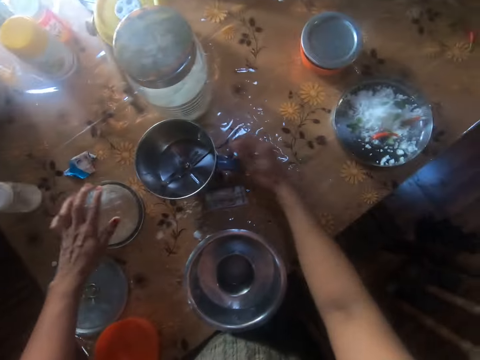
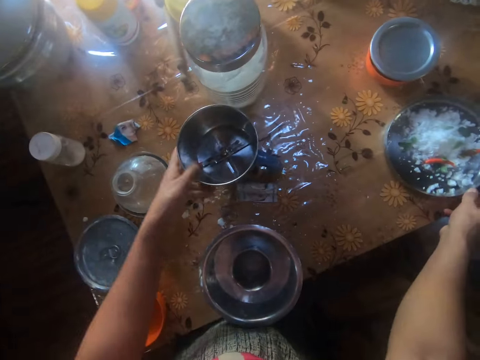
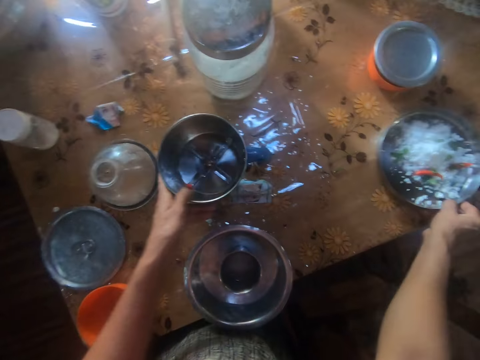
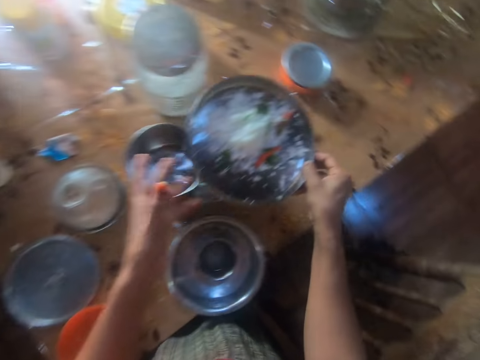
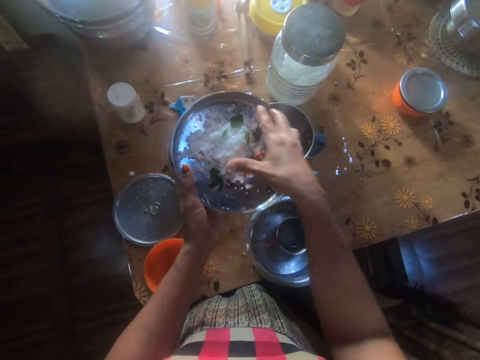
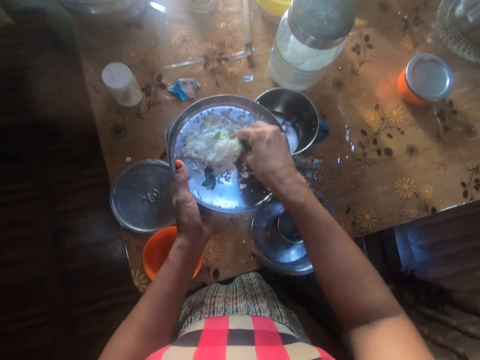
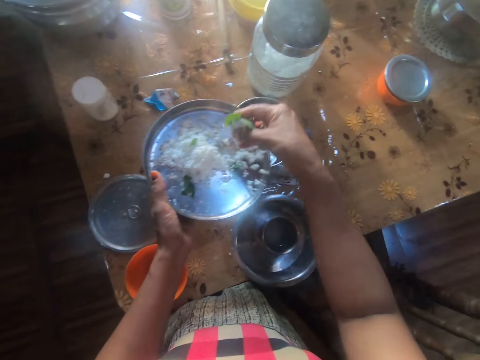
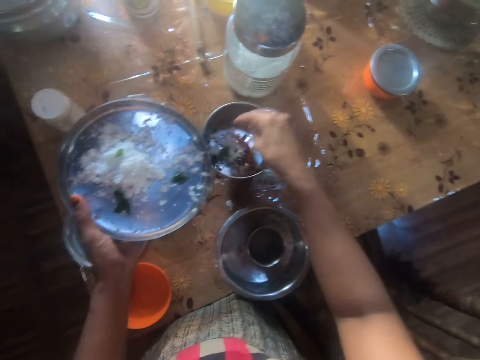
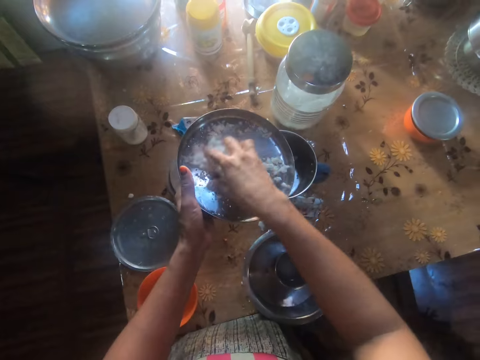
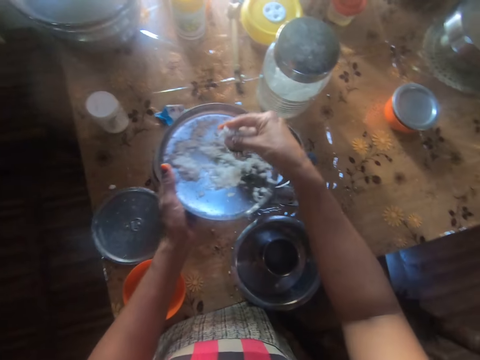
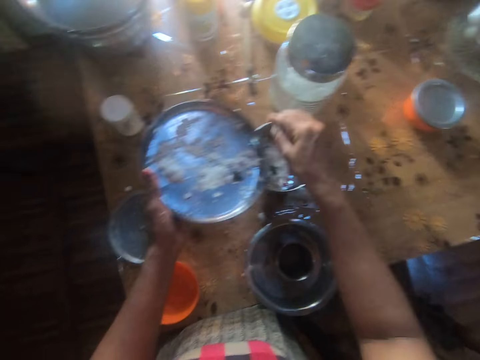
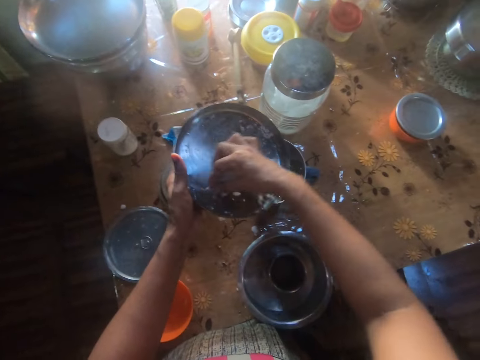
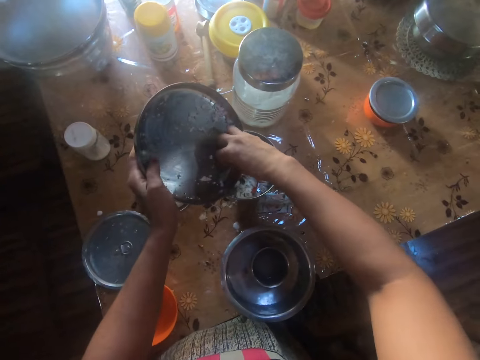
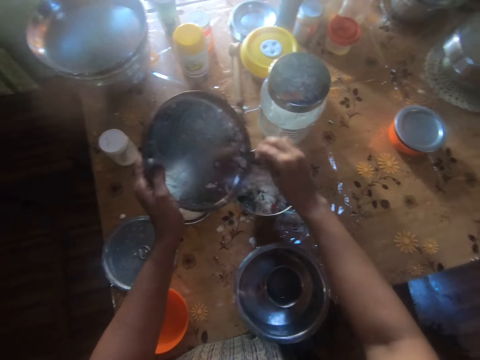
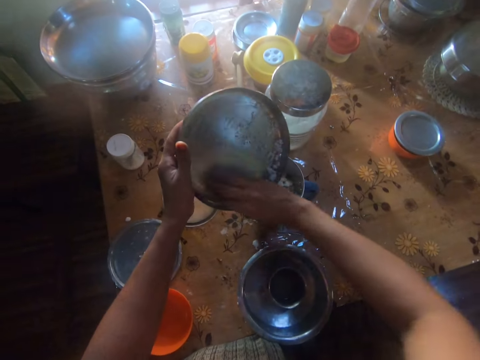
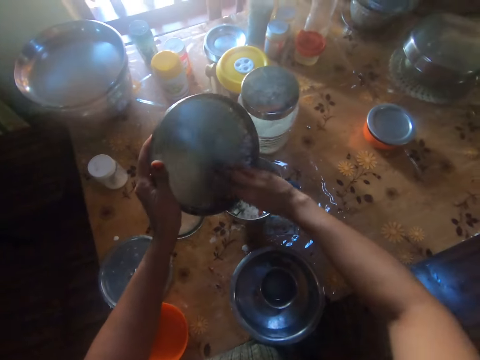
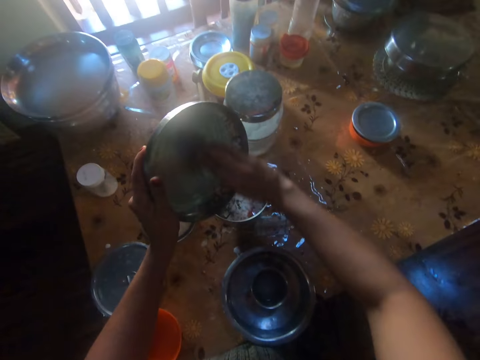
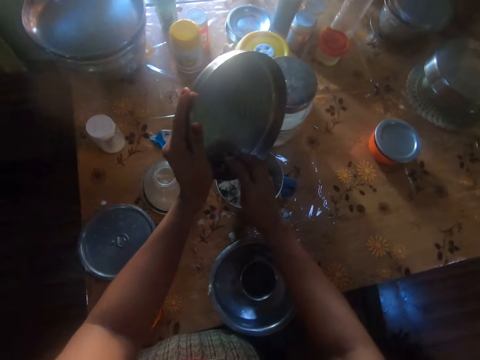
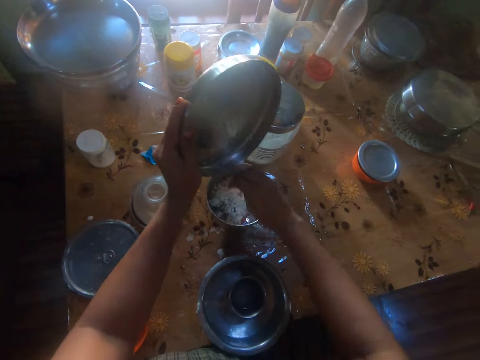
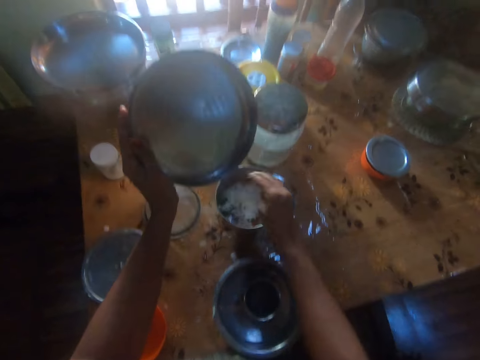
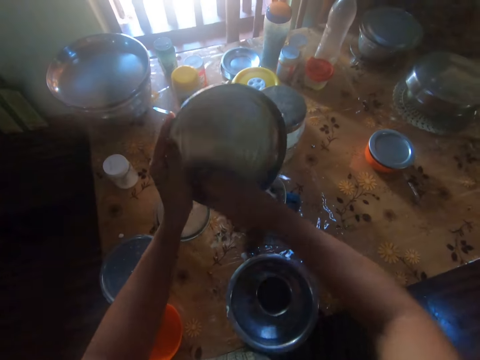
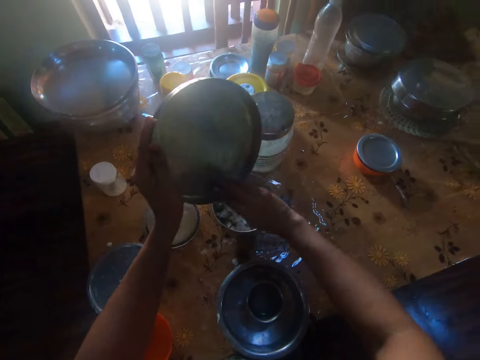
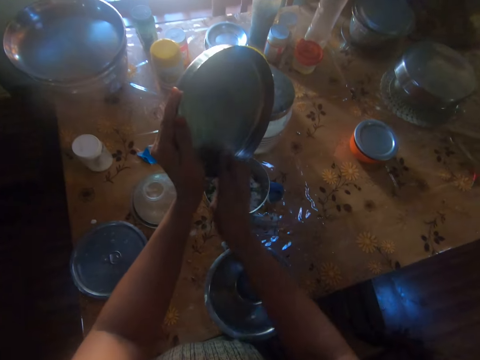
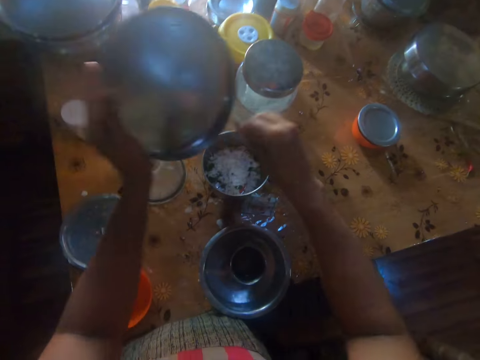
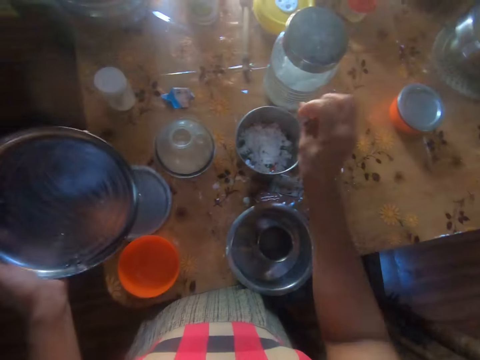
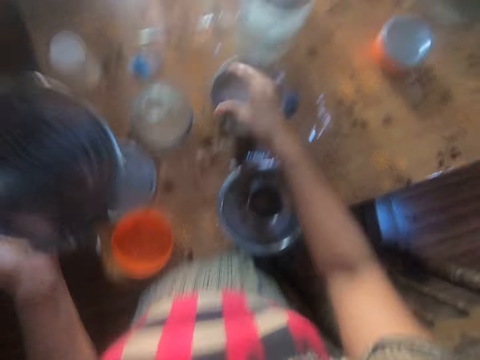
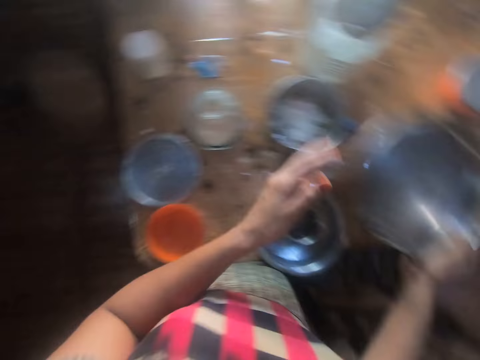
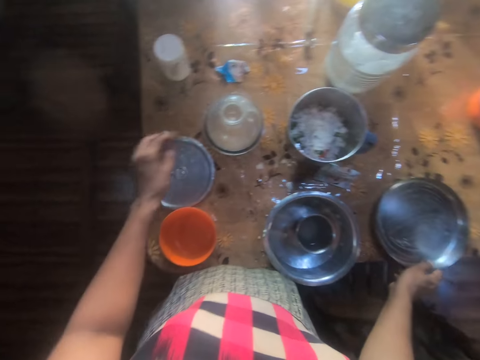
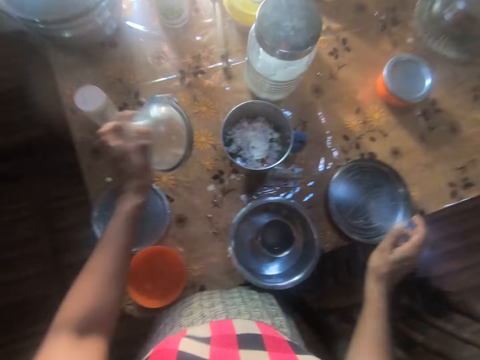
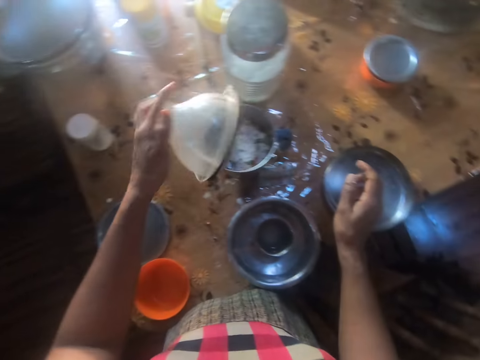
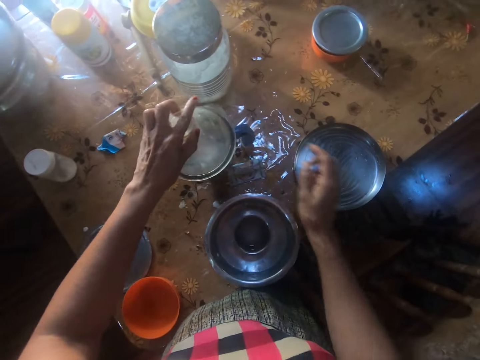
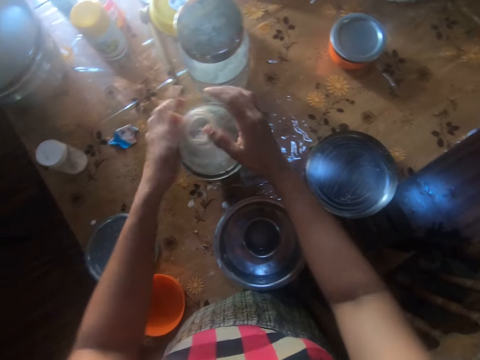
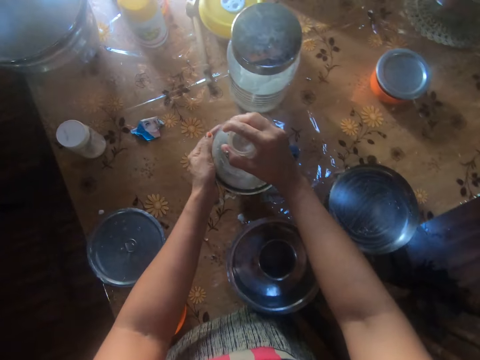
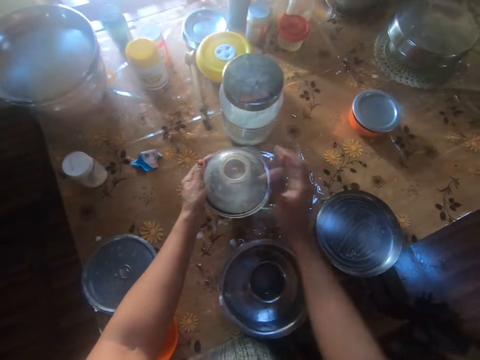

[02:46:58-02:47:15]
The camera wearer drops the processor bowl on the table with her right hand. She moves the processor bowl on the table with her left hand. She takes the cheese plate from the table with her right hand. She passes the cheese plate to her left hand. She takes the cheese and Szechuan from the cheese plate with her right hand. She pours the cheese and Szechuan into the processor bowl on the table with her right hand. She takes the cheese and Szechuan from the cheese plate with her right hand. She pours the cheese and Szechuan into the processor bowl on the table with her right hand. She gathers the cheese and Szechuan in the cheese plate with her right hand. She pours the cheese and Szechuan into the processor bowl on the table with her right hand. She gathers the cheese and Szechuan in the cheese plate with her right hand. She pours the cheese and Szechuan into the processor bowl on the table with her right hand. She gathers the cheese and Szechuan in the cheese plate with her right hand. She pours the cheese and Szechuan into the processor bowl on the table with her right hand. She wiggles her right hand into the processor bowl. She passes the cheese plate to her right hand. She drops the cheese plate on the table with her right hand. She picks up the processor lid from the table with her left hand. She covers the processor bowl on the table with the processor lid in her left hand. She covers the processor bowl on the table with both hands.

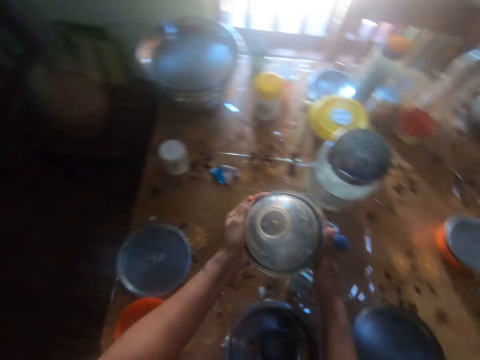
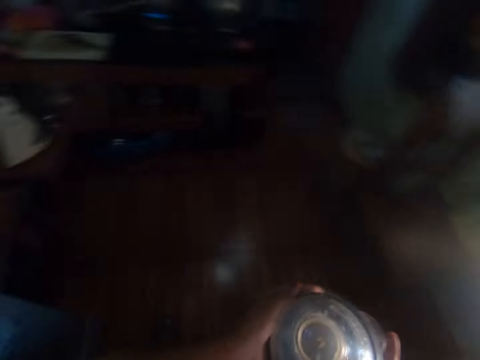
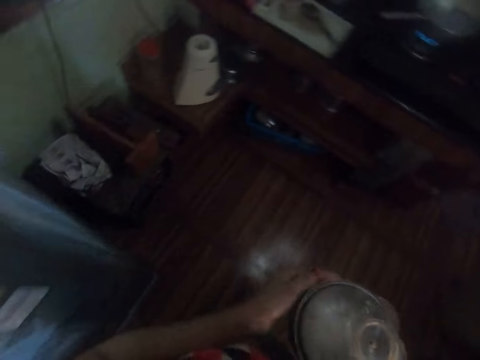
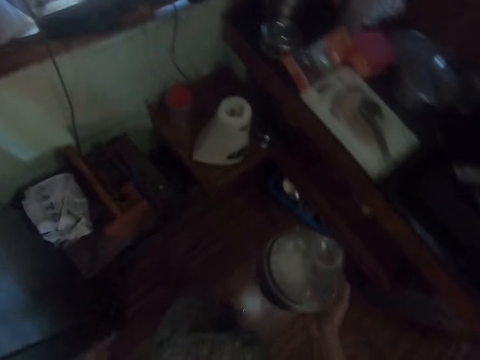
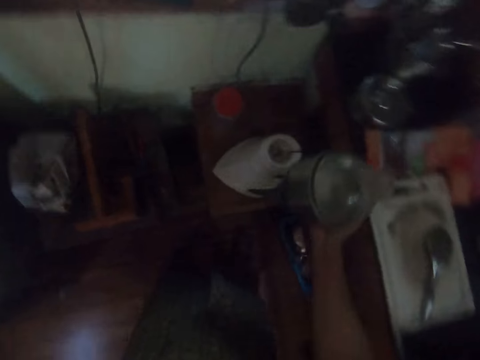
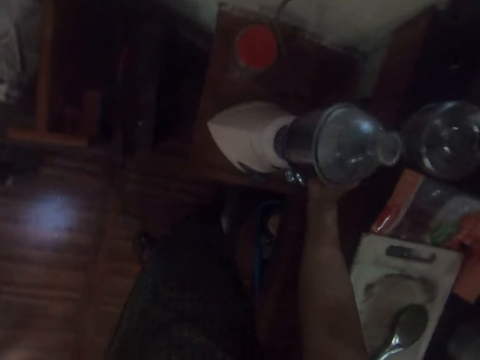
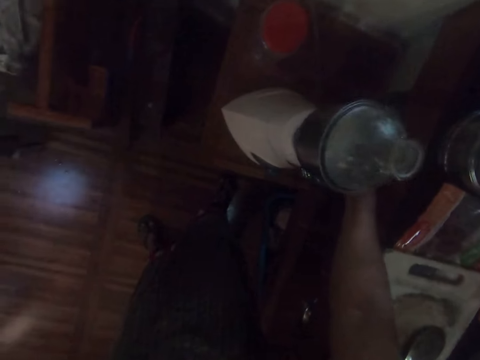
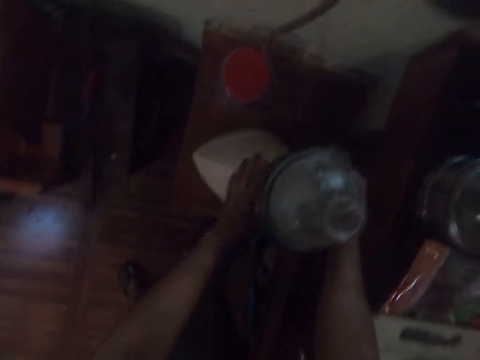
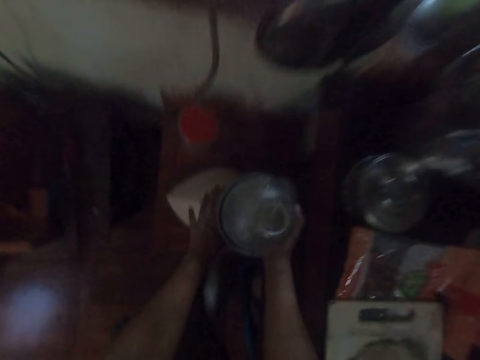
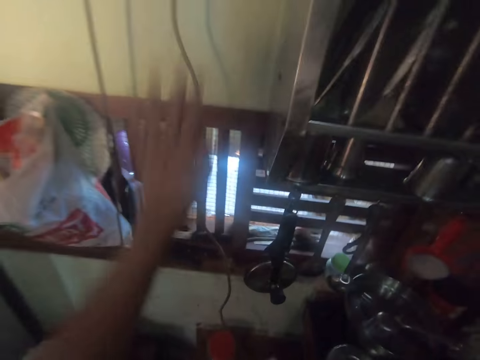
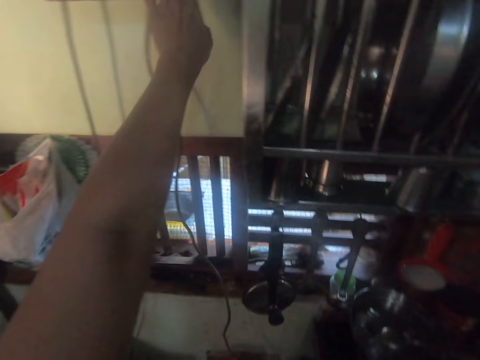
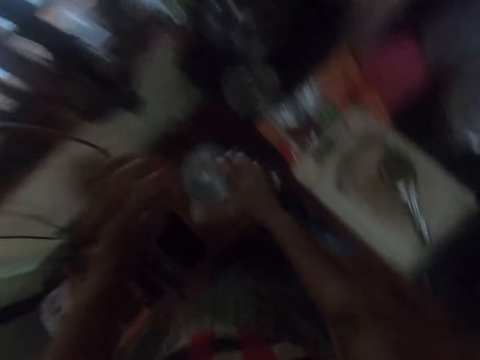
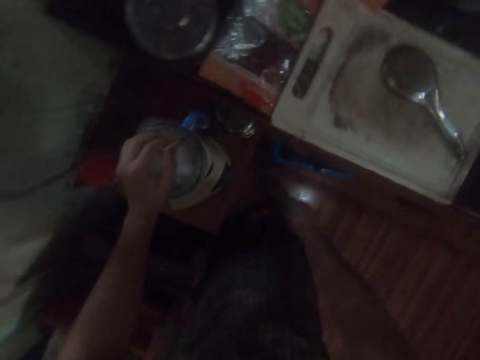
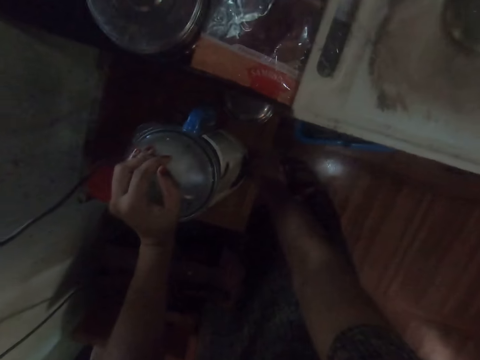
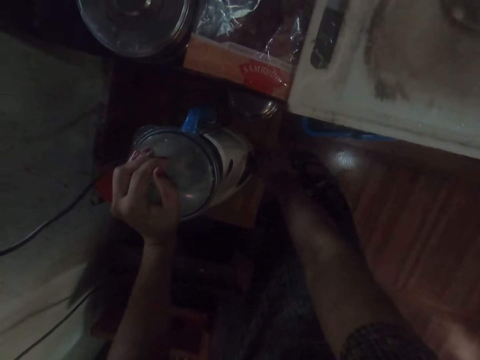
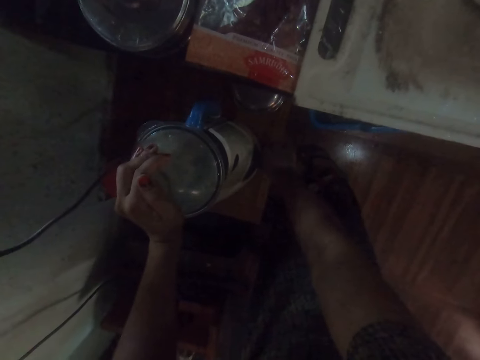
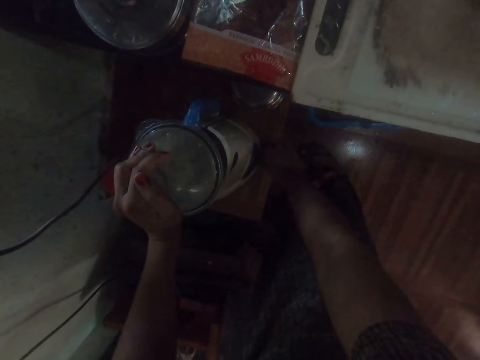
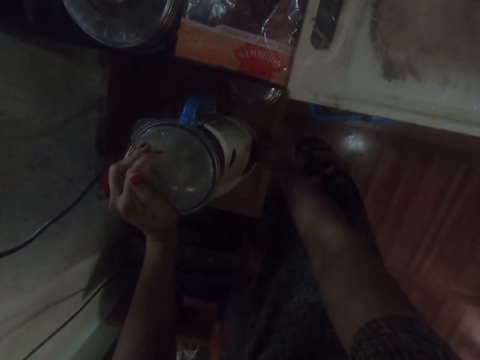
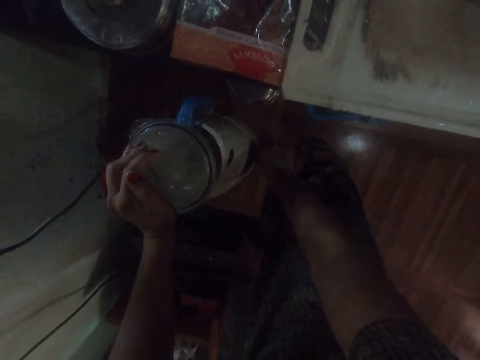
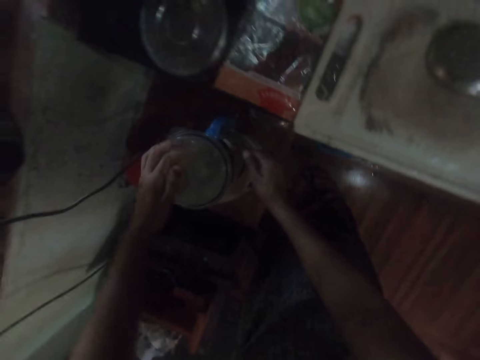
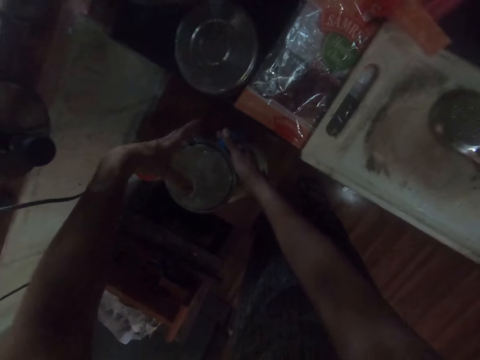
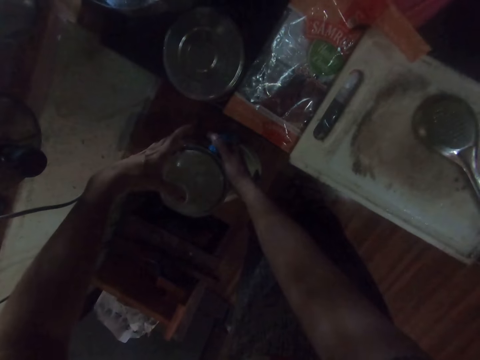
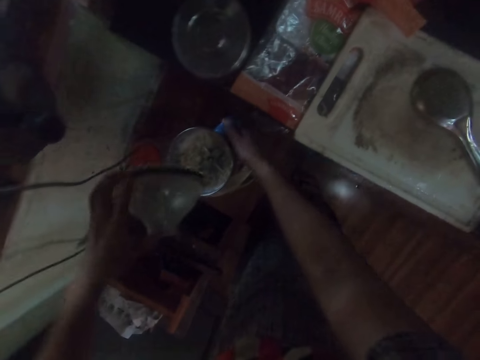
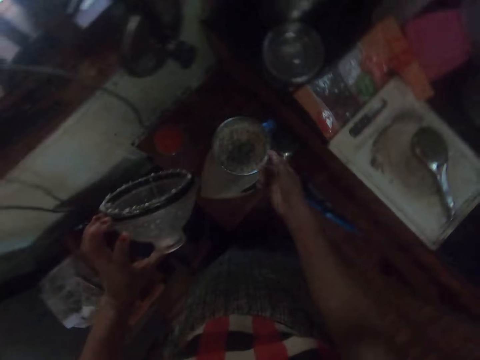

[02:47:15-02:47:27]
The camera wearer carries the processor bowl from the table with both hands. She holds the processor bowl with her right hand. She places the processor bowl on the processor base on a stool with her right hand. She fixes the processor bowl with both hands. She turns on a switch on the wall with her left hand. She holds the processor bowl on the stool with her left hand. She operates the processor bowl on the stool with her right hand. She holds the processor bowl handle with her right hand. She opens the processor lid with her left hand.
